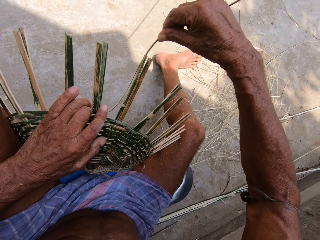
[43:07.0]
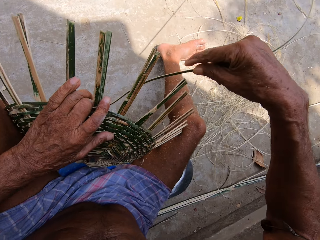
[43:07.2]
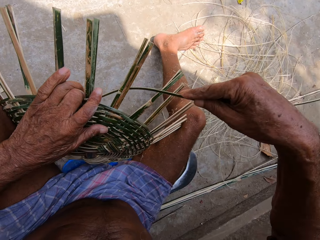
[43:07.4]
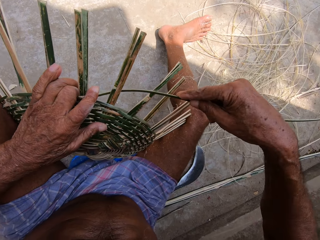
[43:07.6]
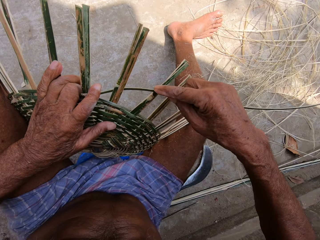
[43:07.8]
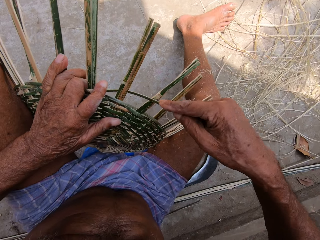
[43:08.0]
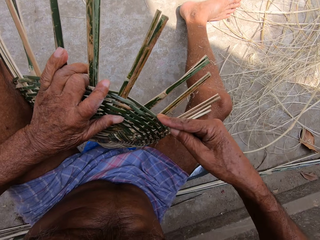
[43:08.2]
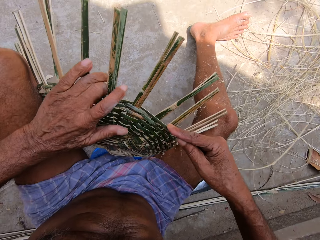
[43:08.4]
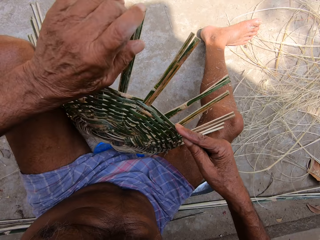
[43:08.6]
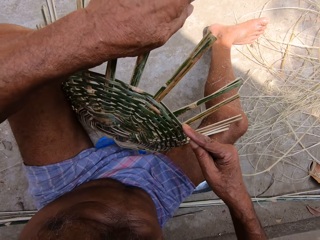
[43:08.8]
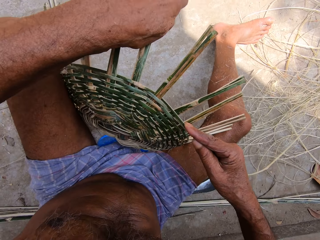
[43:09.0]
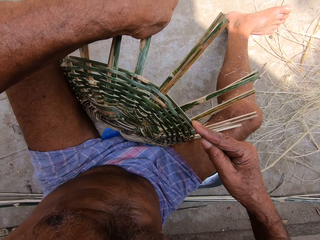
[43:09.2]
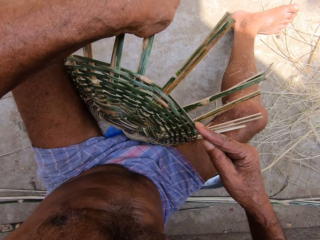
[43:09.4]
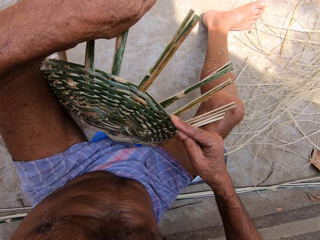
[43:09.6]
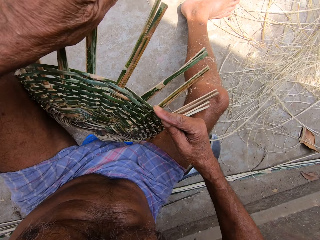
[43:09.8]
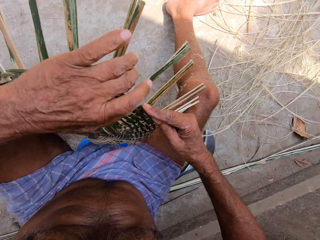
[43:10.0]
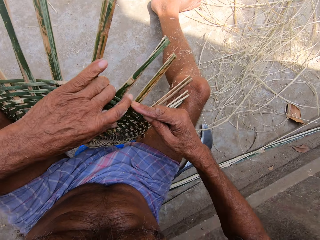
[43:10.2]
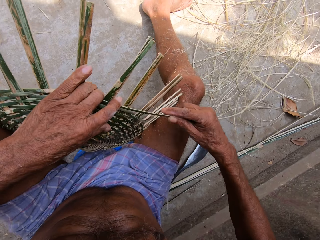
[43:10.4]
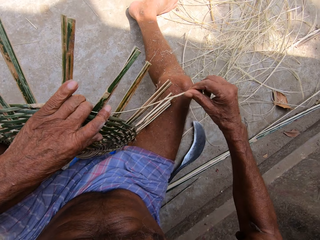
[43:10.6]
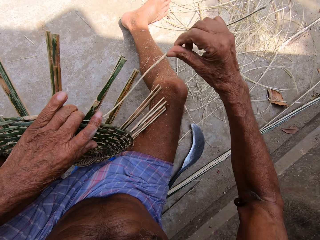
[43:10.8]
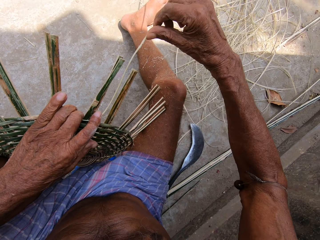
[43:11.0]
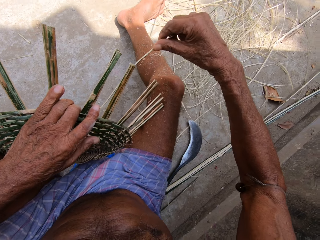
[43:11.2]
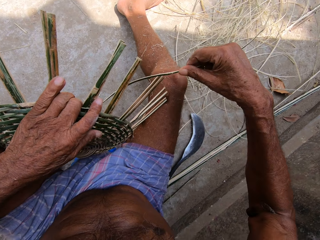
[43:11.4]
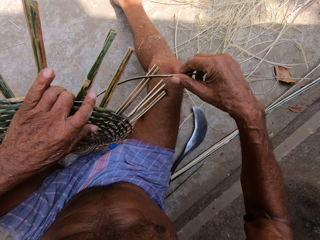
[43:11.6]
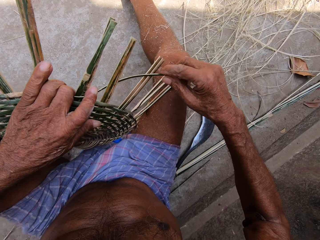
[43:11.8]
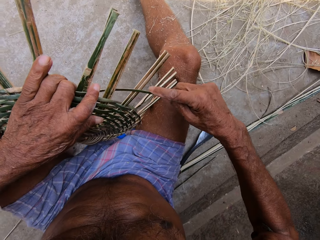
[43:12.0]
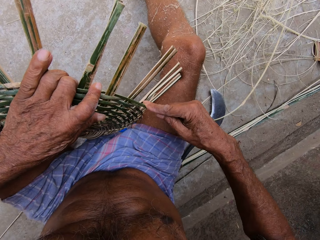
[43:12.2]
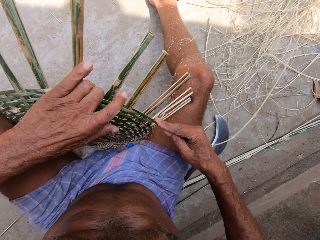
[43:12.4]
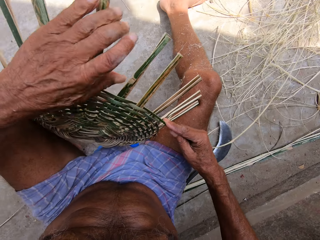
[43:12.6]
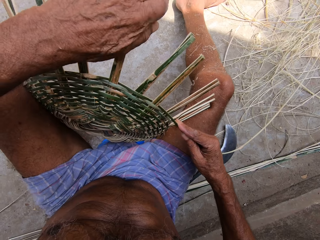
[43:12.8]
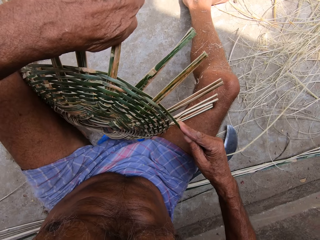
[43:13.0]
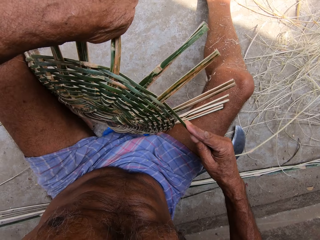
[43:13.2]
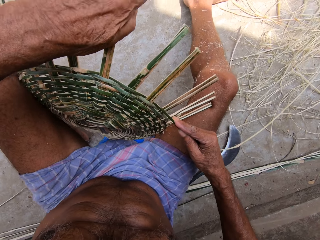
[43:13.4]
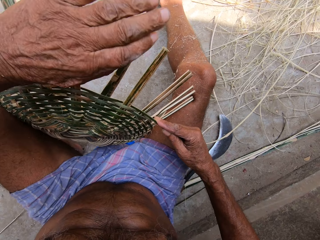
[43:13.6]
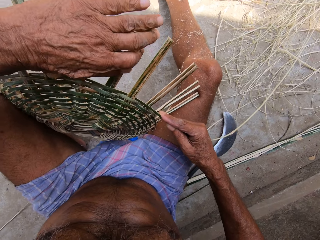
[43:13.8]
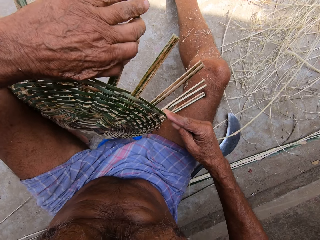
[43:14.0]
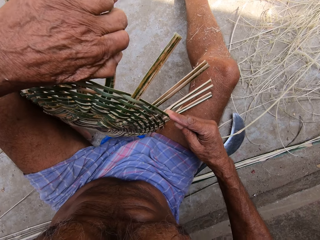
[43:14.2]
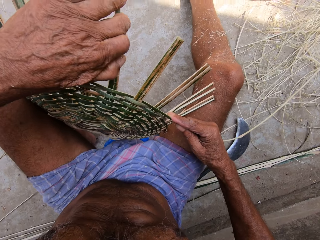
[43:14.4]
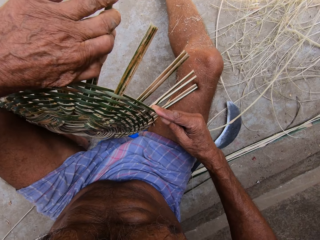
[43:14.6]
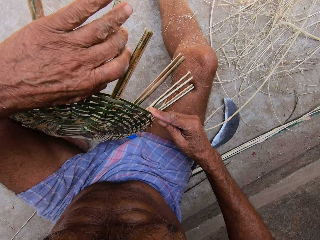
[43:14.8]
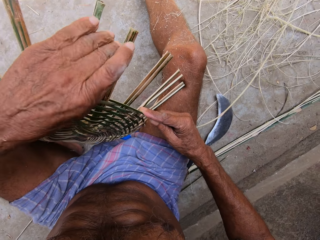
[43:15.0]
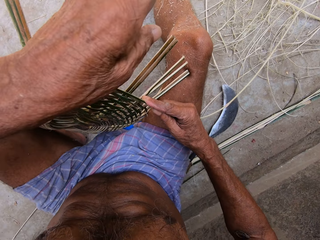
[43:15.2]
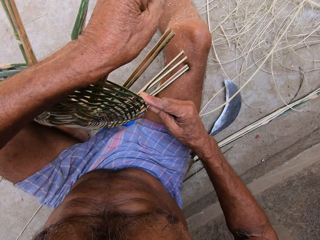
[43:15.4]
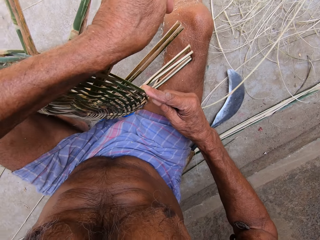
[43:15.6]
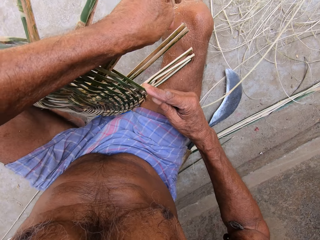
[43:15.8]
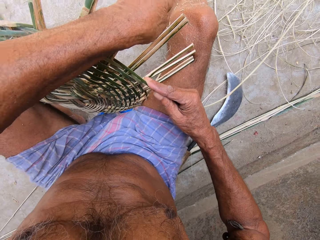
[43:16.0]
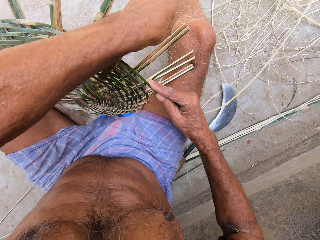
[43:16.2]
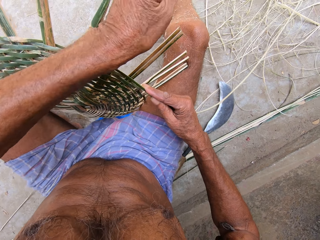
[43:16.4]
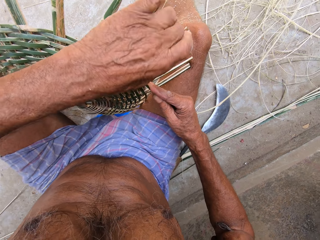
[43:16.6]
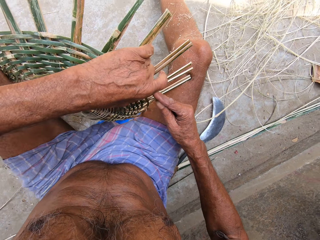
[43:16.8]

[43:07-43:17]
The camera wearer weaves with a bamboo strip. They bend the bamboo strips. They weave with the bamboo strip. They bend the bamboo strip.

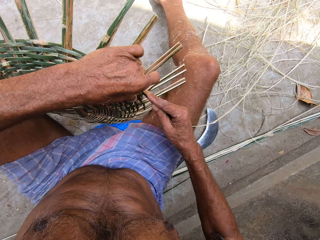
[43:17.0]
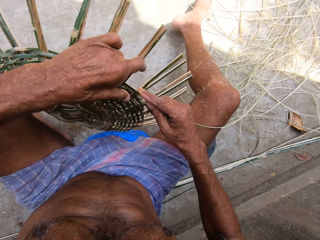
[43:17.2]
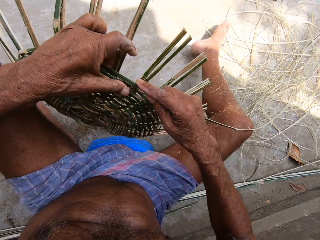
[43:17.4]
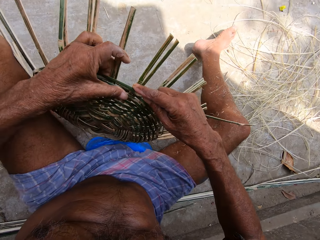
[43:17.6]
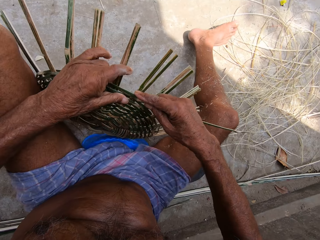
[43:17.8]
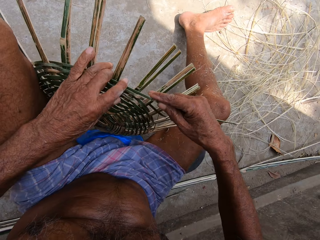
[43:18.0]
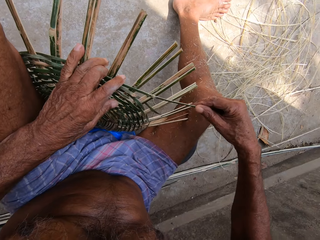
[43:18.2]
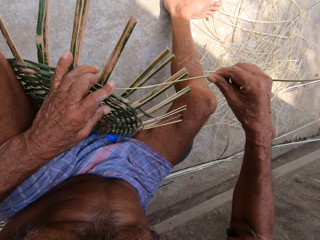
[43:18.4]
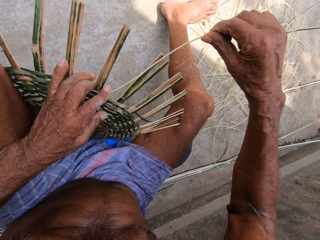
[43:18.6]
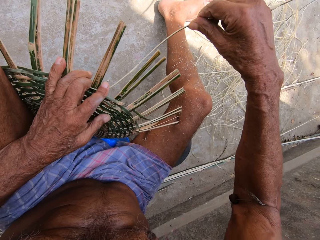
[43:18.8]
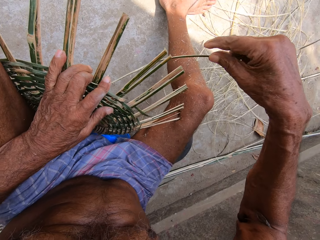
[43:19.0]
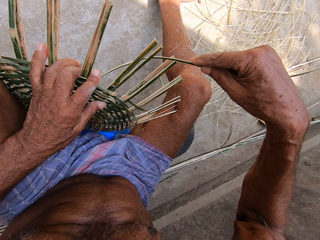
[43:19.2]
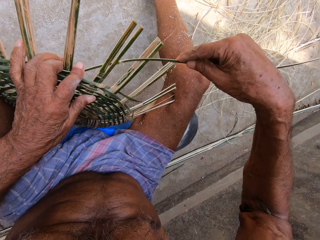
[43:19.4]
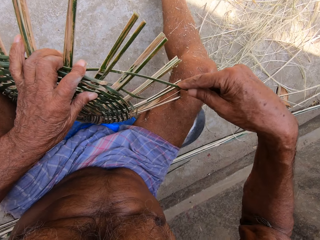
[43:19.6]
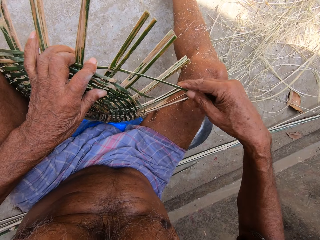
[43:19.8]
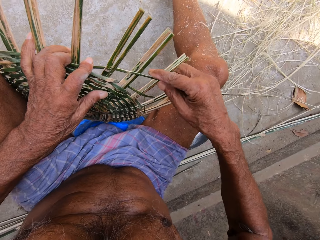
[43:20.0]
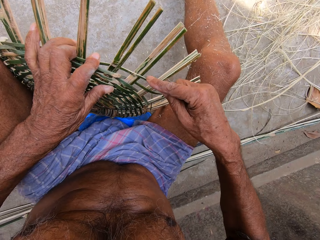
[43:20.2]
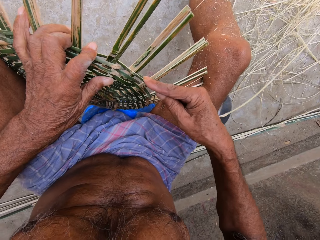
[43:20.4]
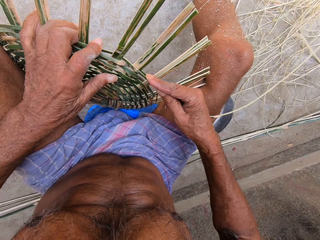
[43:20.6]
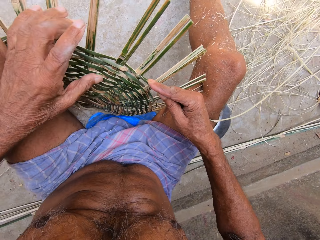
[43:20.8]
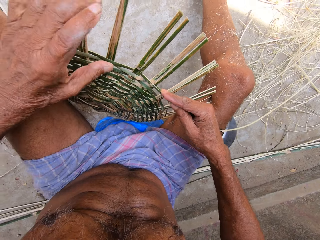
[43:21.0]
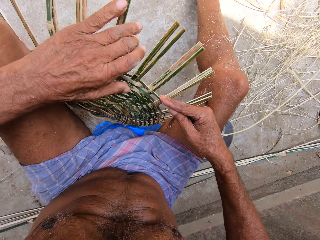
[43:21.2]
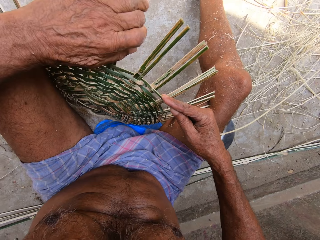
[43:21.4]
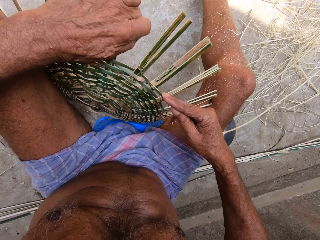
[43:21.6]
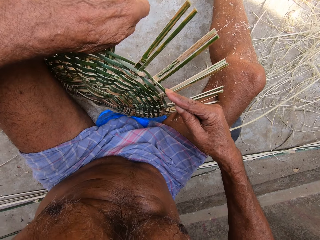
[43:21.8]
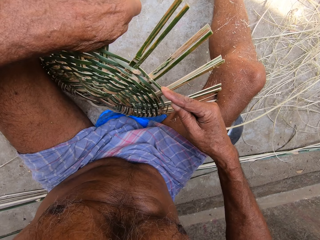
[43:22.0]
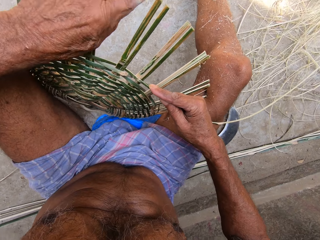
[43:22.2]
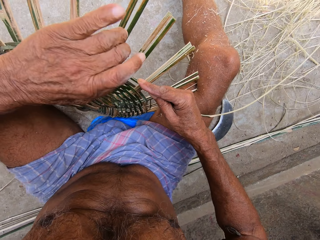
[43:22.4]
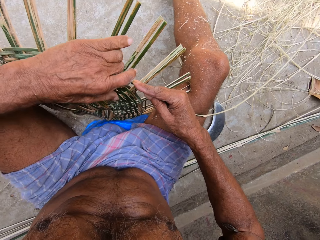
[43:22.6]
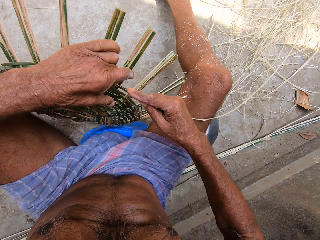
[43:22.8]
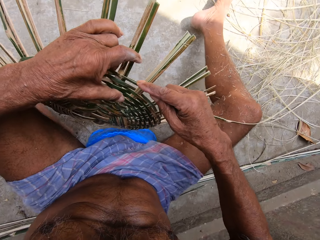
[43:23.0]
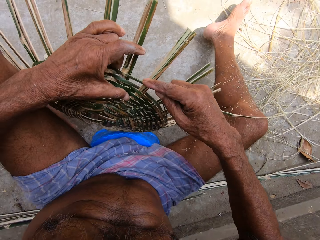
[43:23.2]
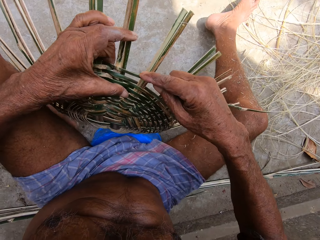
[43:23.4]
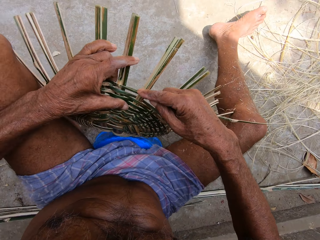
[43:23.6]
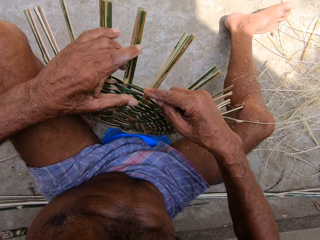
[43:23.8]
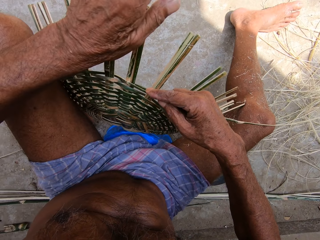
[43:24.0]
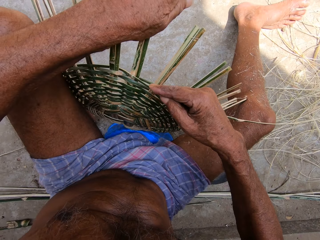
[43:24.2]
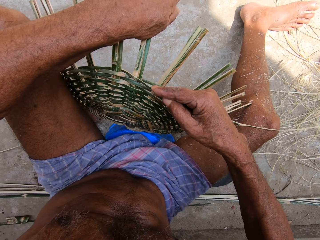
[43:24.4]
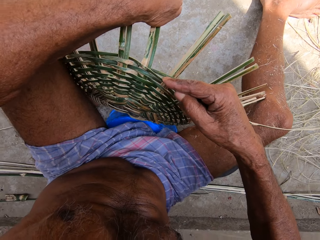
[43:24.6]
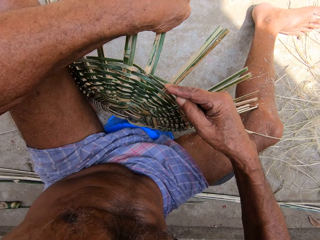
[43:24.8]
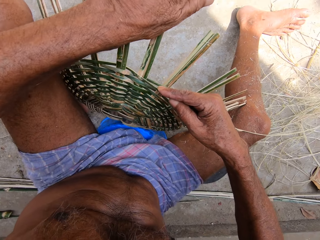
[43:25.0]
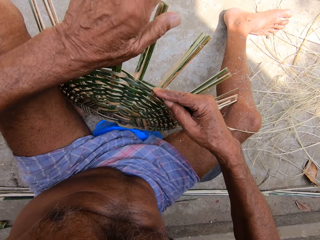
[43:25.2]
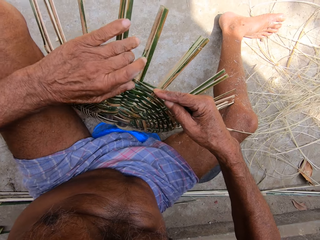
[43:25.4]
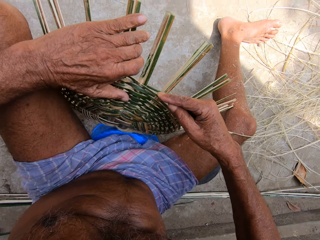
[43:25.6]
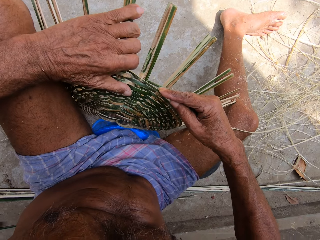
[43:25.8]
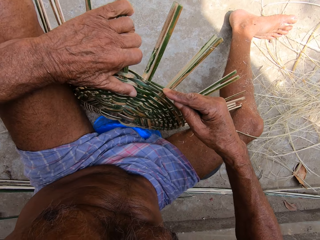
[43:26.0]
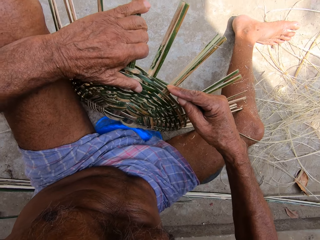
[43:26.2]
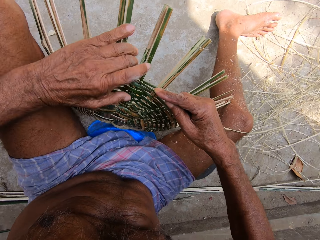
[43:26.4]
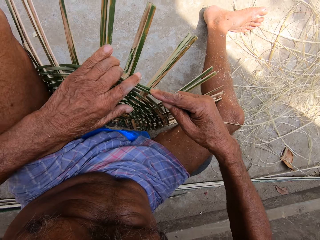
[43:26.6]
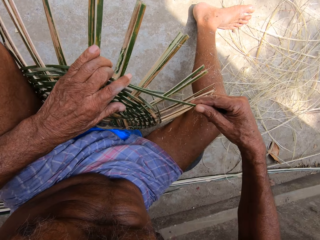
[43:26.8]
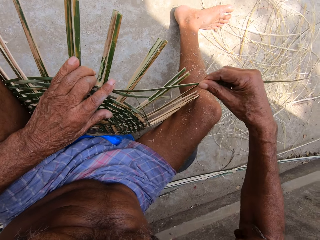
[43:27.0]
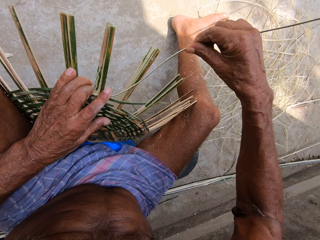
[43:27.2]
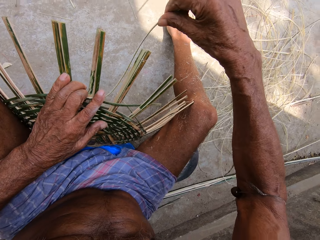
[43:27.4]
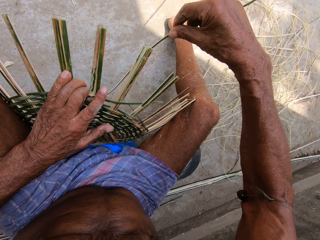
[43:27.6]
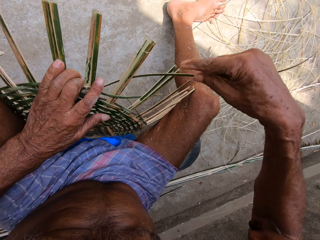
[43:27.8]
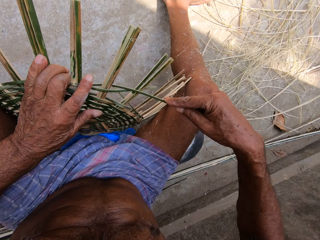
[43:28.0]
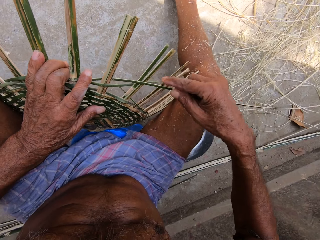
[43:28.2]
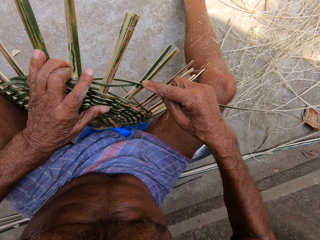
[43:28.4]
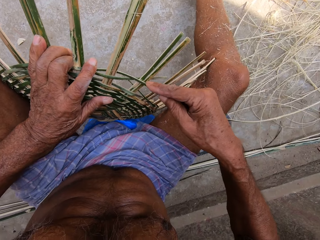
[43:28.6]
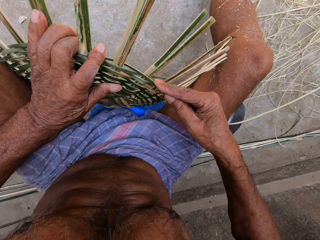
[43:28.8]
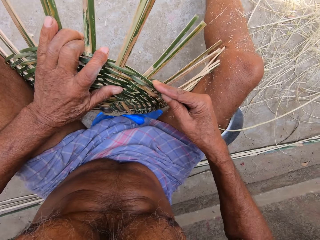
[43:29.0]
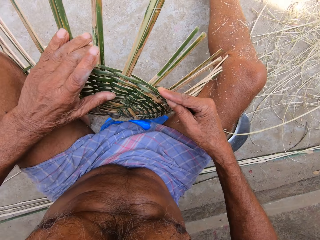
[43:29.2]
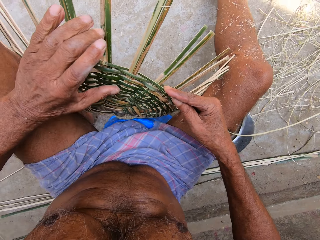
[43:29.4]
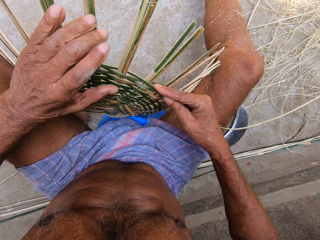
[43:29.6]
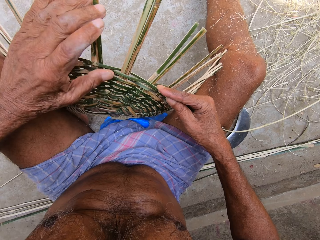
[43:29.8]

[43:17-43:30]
The camera wearer turns the basketry. They weave with a bamboo strip. They bend the bamboo strip. They turn the basketry. They bend the bamboo strip. They weave with the bamboo strip.
